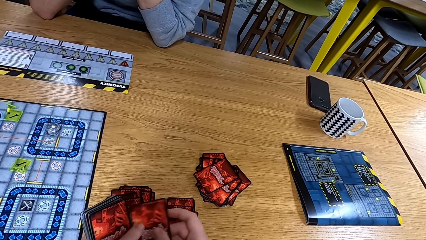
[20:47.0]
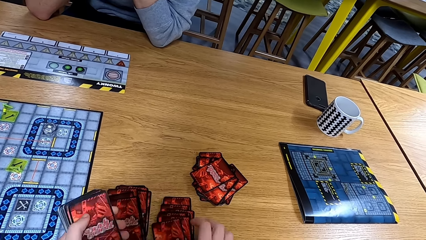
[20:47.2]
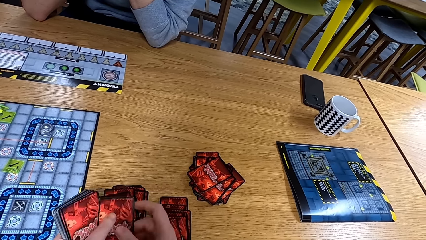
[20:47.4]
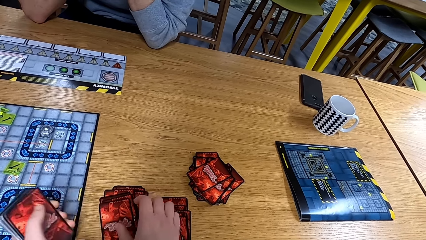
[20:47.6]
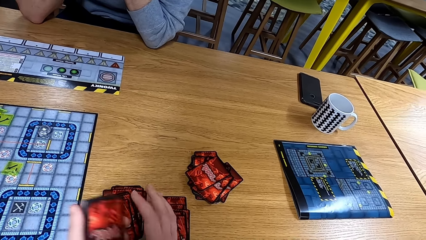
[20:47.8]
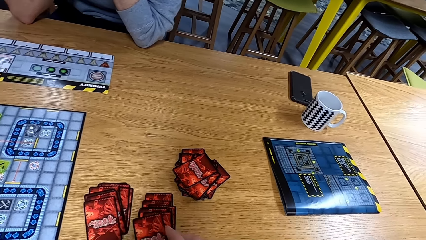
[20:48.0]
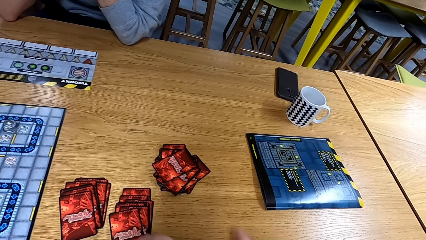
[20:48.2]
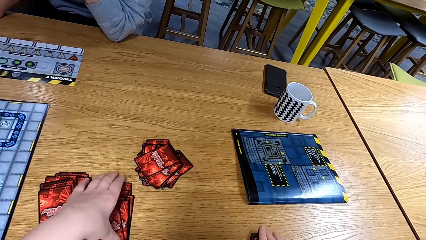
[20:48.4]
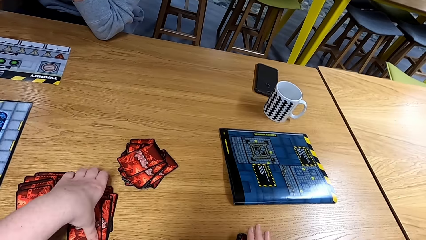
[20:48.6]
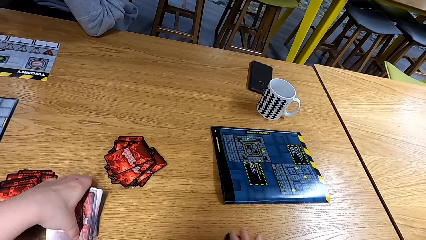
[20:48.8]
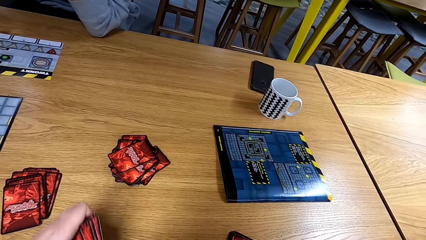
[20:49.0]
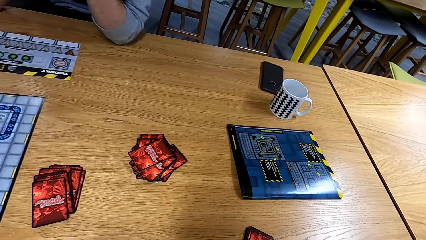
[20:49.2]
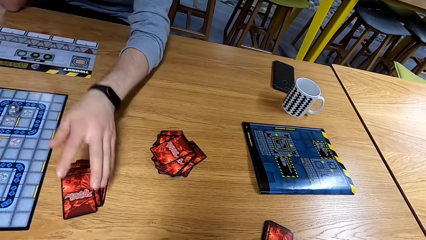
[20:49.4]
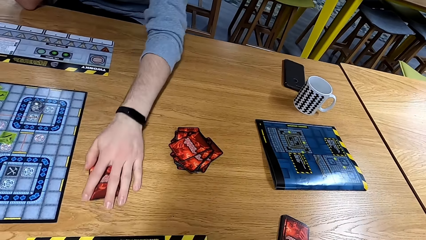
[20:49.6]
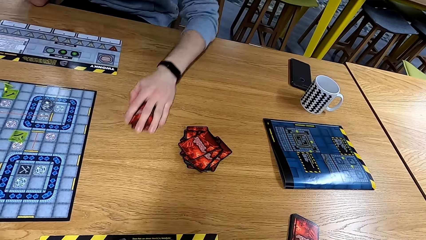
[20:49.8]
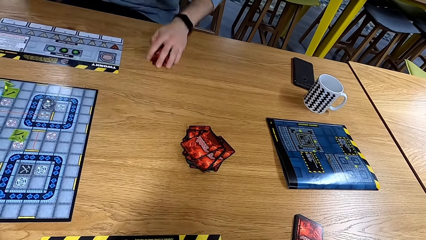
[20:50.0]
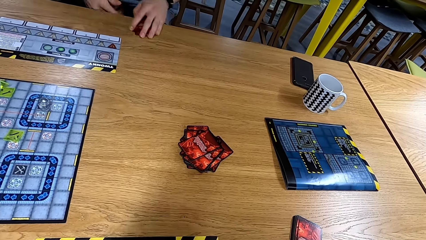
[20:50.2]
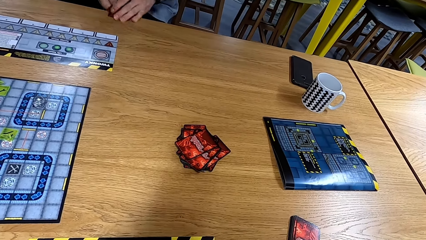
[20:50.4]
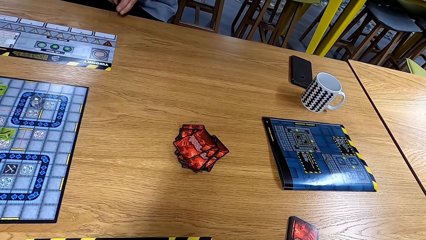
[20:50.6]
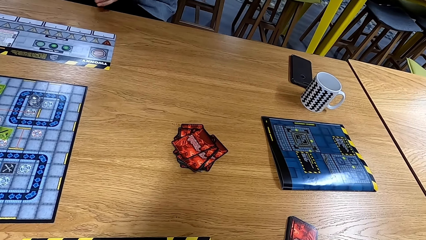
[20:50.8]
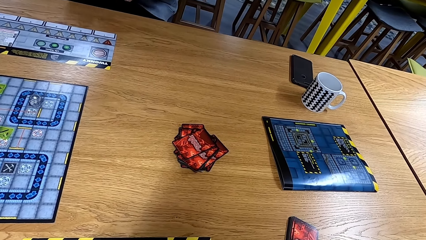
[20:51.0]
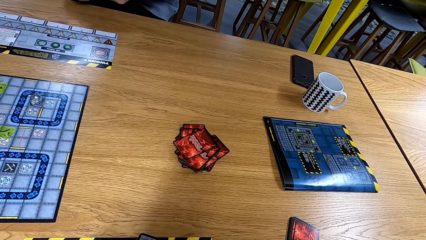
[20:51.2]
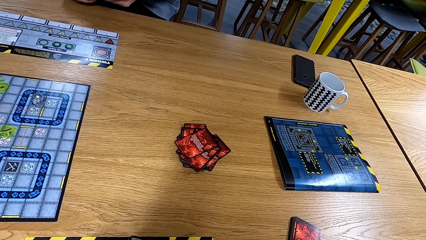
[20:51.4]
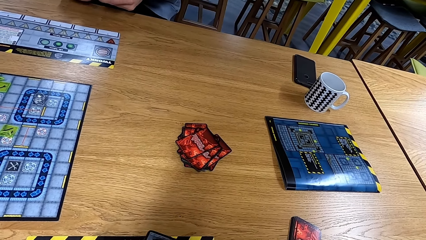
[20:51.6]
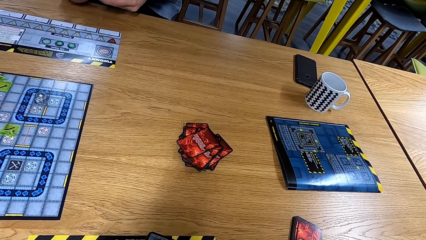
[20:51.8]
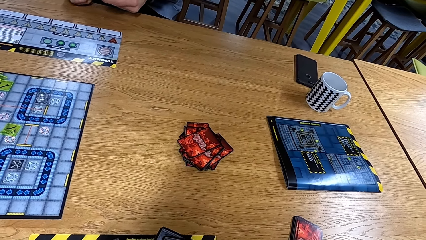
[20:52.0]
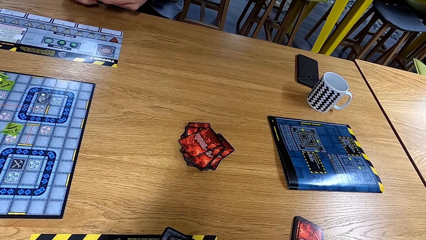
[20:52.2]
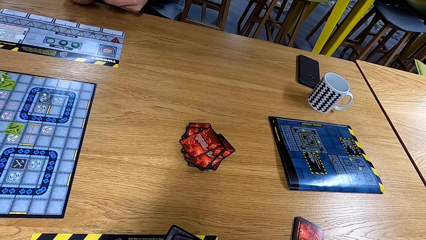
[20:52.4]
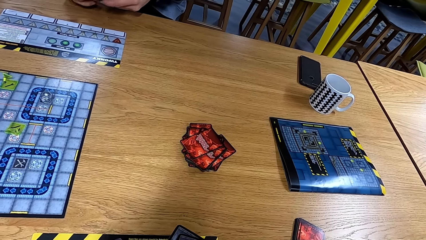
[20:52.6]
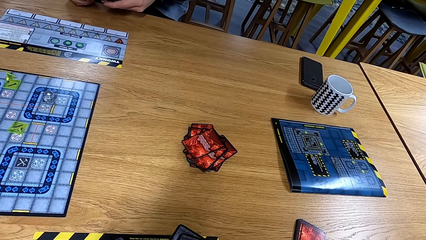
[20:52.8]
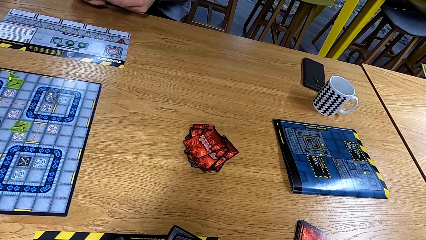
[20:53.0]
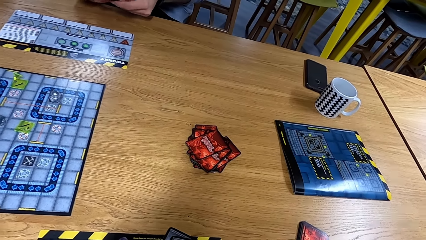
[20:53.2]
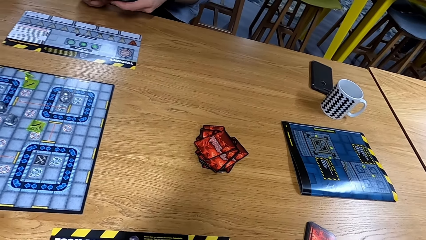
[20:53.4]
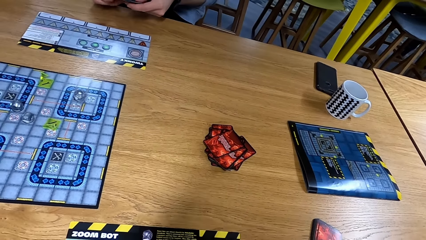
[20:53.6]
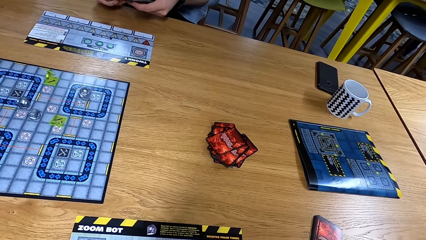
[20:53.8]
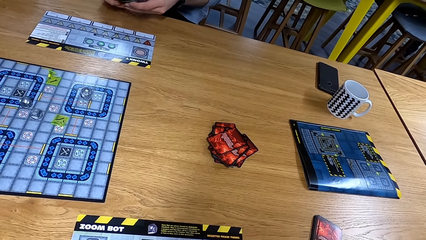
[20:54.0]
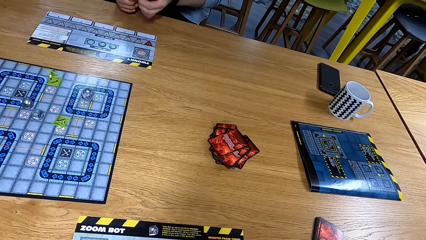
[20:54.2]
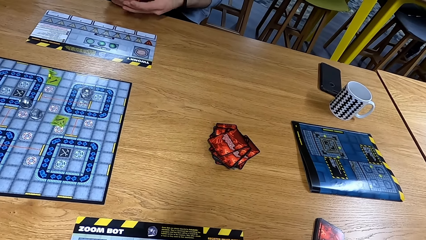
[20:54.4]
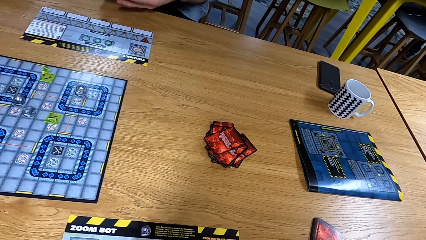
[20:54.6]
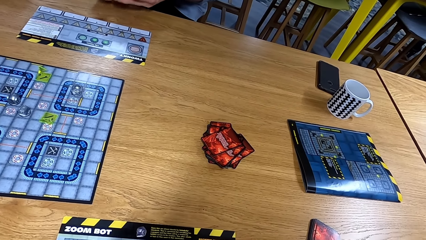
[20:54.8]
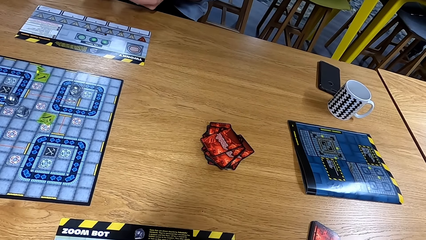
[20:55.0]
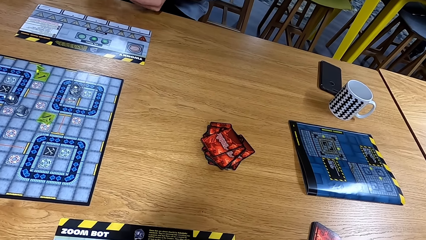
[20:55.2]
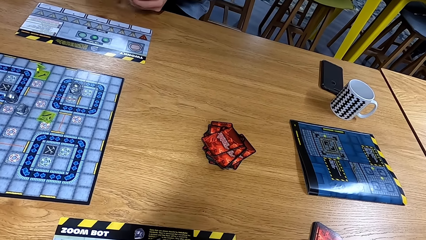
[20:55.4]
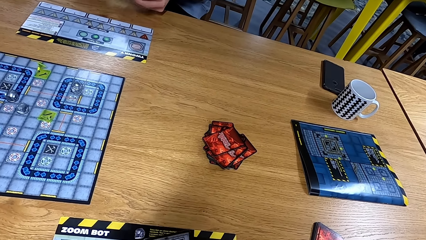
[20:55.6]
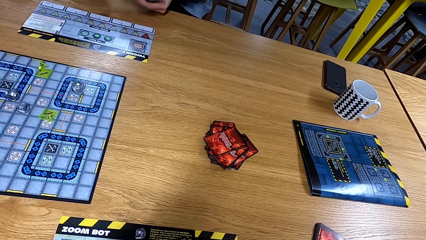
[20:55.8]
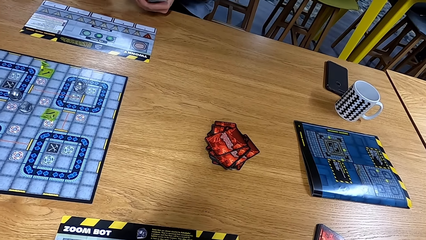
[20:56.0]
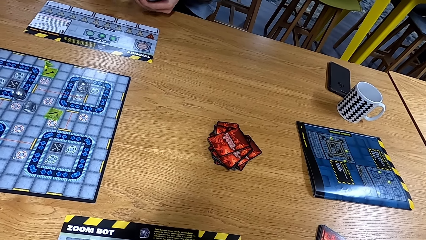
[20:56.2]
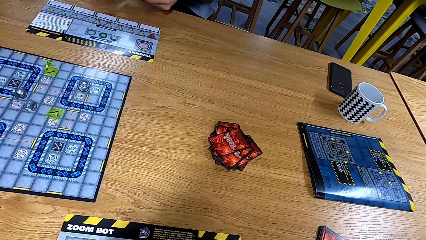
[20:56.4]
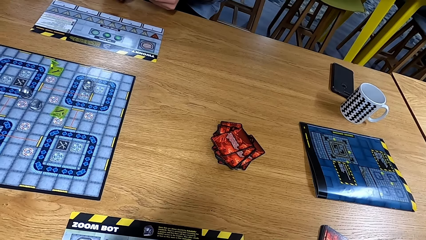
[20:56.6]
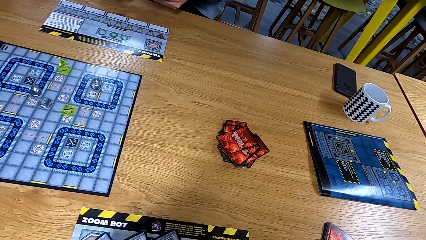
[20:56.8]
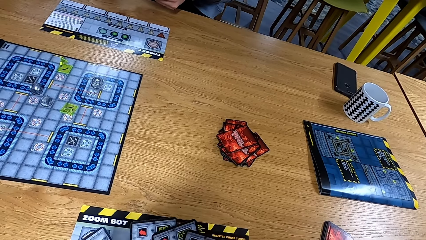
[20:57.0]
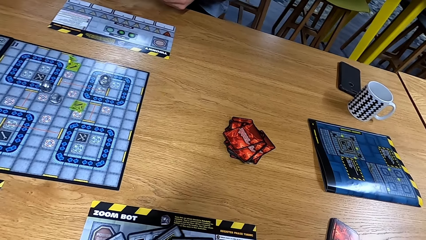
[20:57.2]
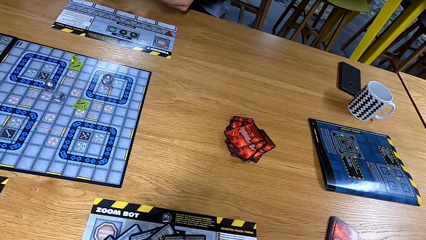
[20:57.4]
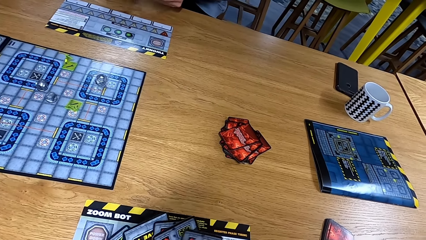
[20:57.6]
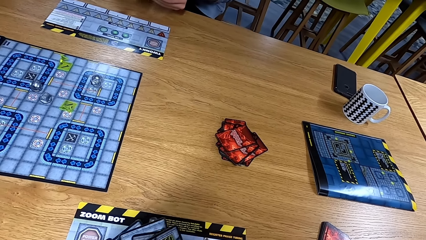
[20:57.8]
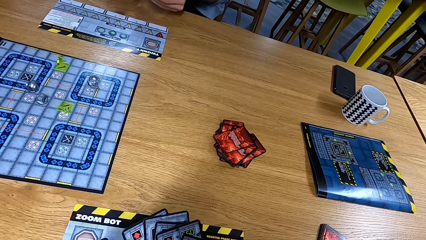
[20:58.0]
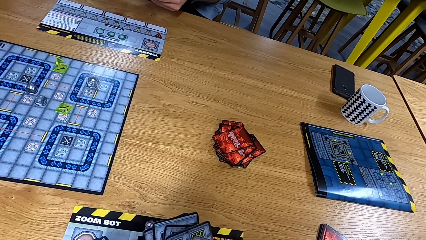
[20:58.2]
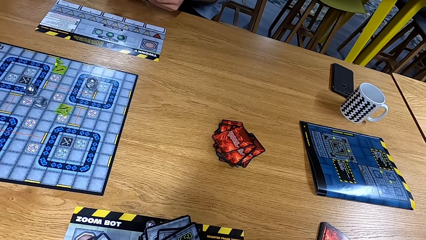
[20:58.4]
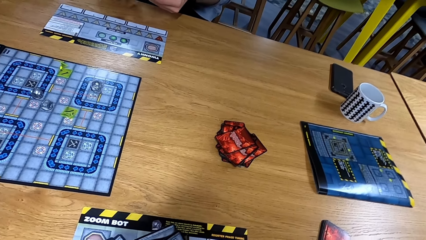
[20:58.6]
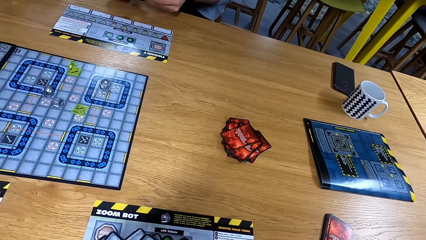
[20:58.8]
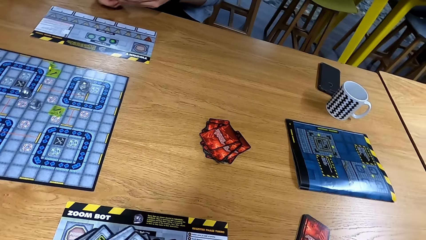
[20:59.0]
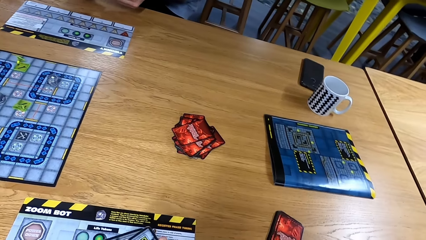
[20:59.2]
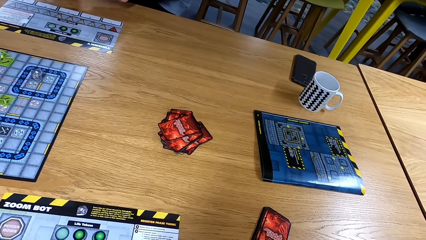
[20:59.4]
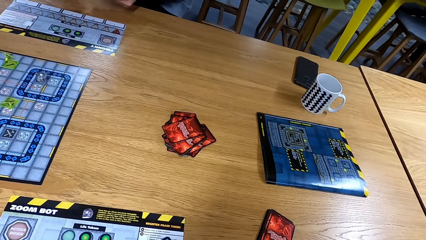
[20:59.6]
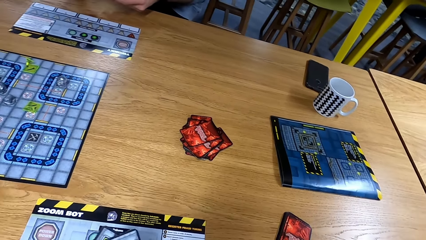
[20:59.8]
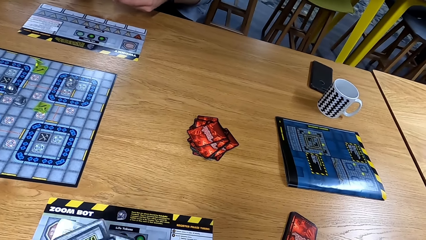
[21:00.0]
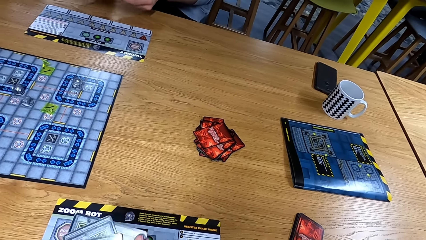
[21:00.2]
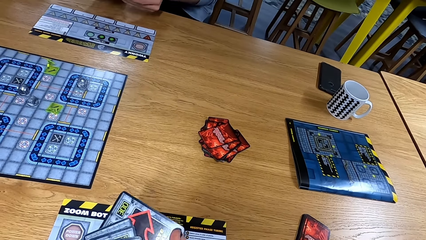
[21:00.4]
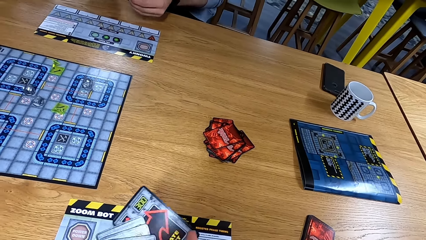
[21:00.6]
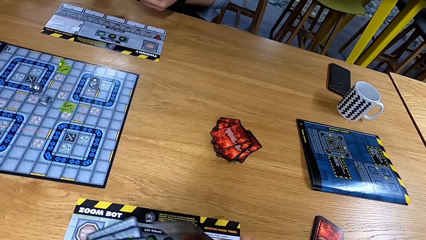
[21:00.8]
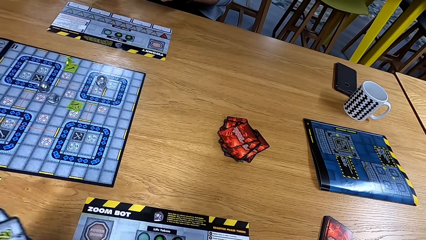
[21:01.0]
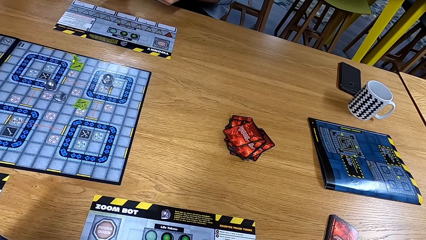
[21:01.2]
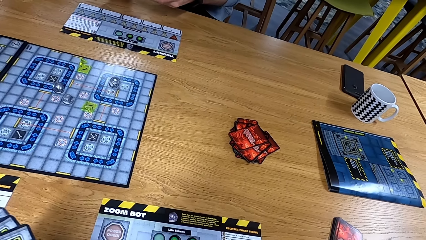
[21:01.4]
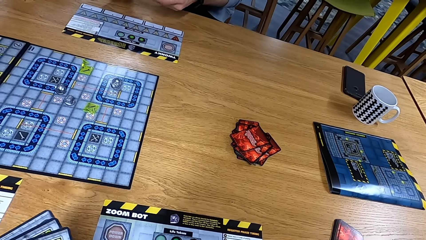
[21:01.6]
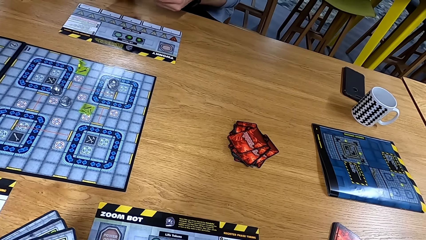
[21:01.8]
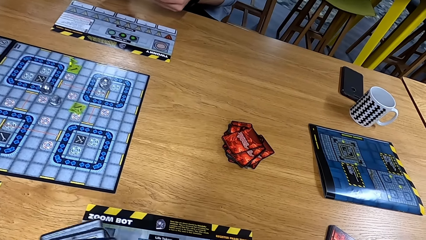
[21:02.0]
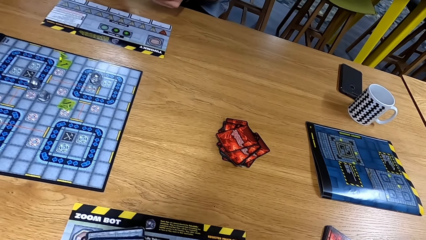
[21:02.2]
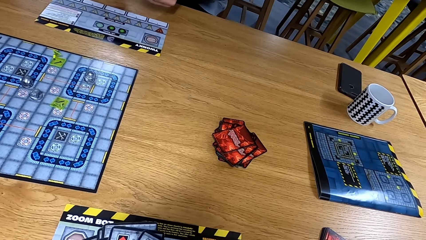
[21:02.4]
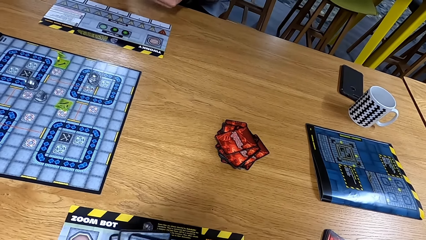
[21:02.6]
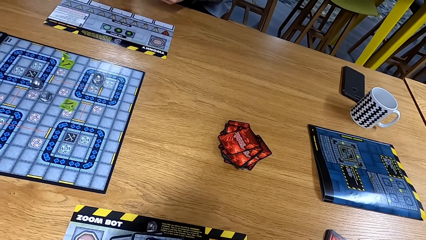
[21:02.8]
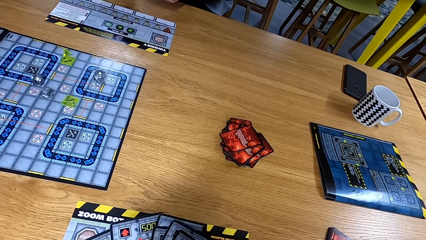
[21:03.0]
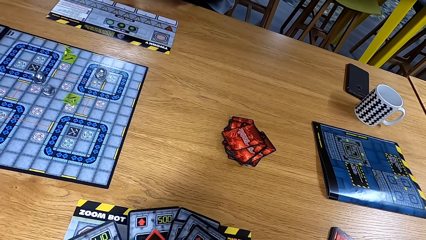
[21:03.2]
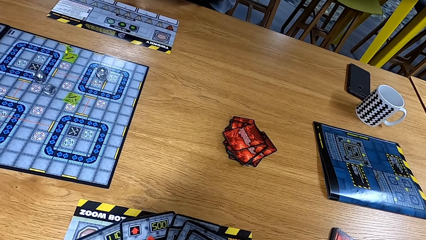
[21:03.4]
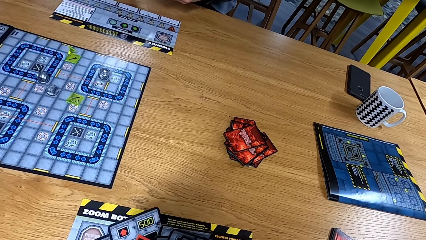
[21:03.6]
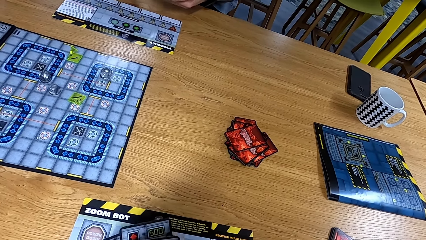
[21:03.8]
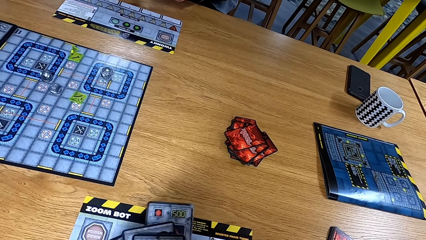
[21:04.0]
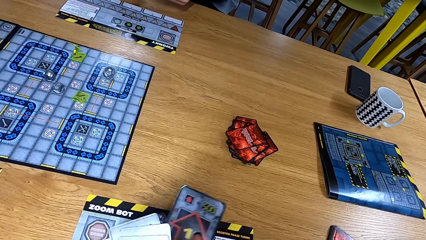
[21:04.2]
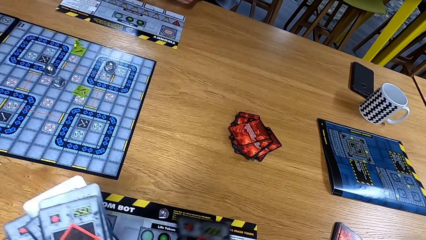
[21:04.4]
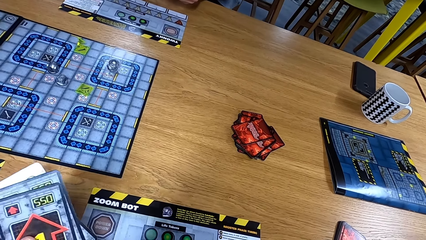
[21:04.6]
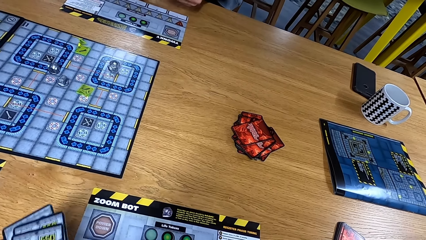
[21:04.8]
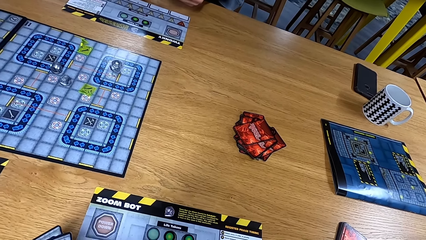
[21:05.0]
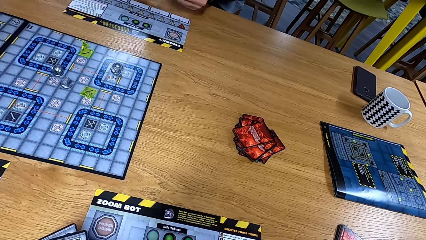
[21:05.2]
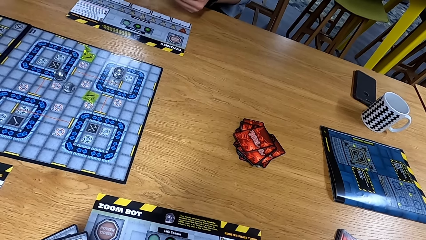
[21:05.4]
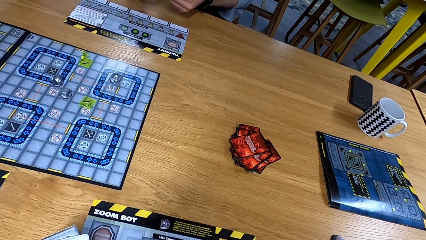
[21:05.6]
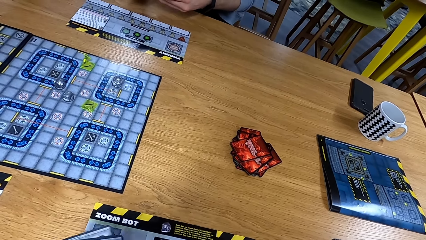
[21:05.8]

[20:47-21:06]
The camera wearer picks up cards. A man collects the cards and arranges the cards. The camera wearer arranges the cards.
